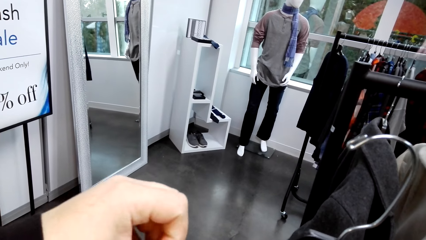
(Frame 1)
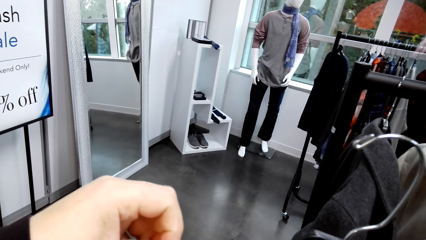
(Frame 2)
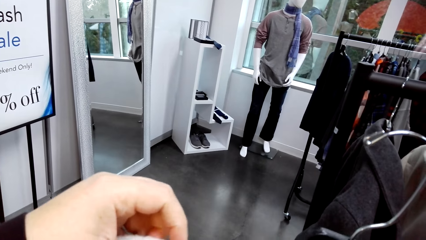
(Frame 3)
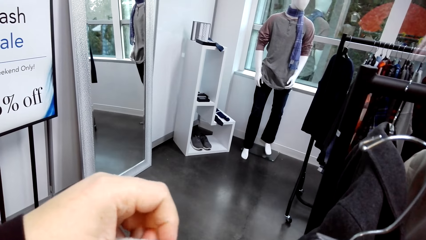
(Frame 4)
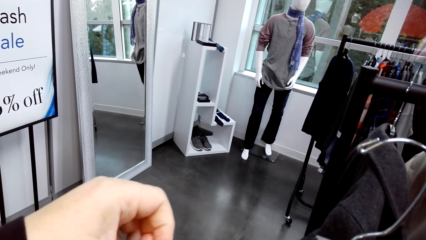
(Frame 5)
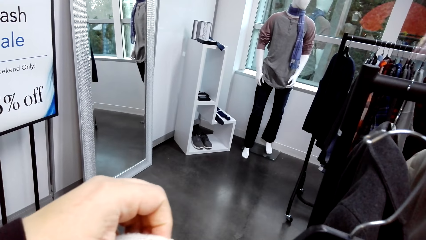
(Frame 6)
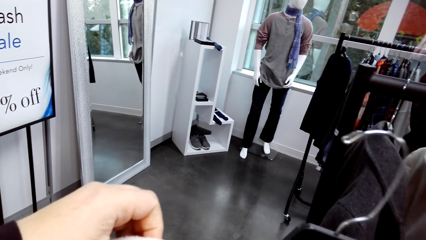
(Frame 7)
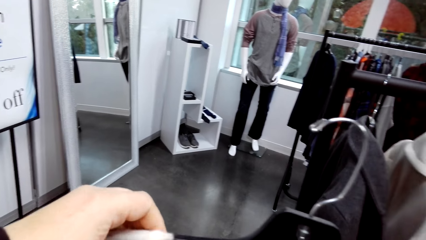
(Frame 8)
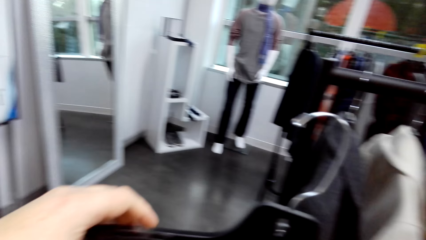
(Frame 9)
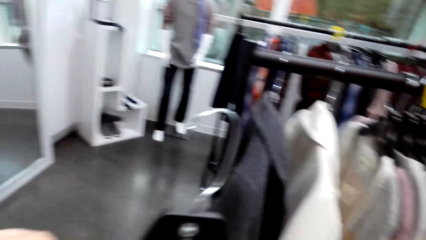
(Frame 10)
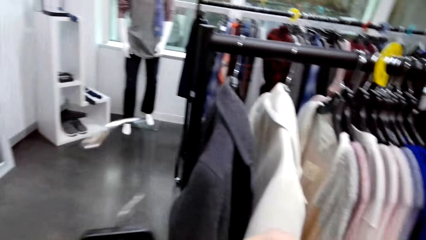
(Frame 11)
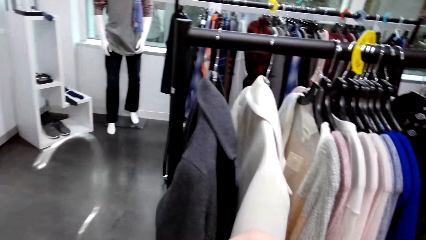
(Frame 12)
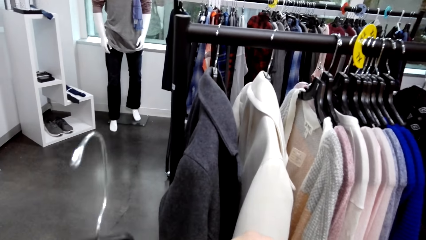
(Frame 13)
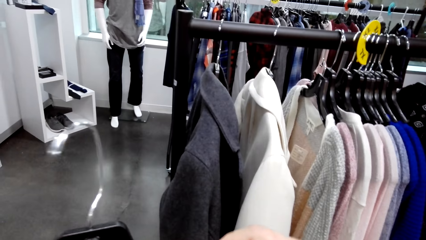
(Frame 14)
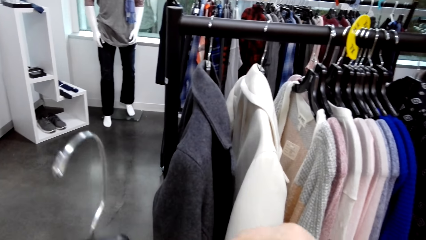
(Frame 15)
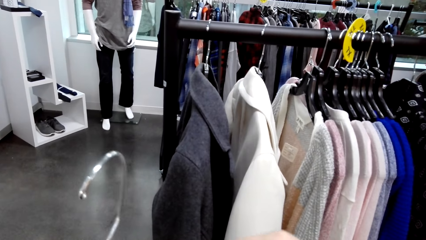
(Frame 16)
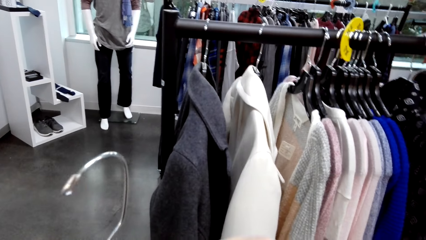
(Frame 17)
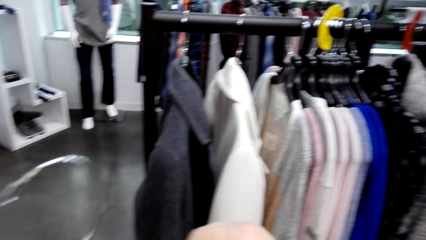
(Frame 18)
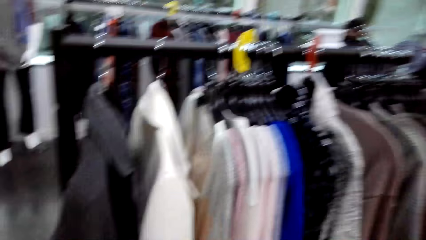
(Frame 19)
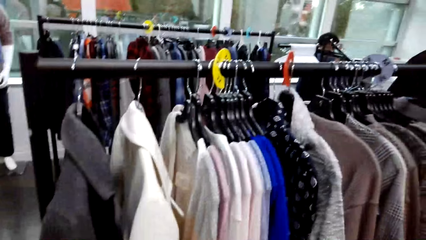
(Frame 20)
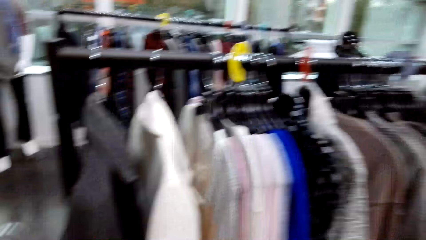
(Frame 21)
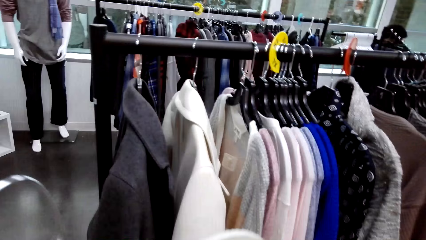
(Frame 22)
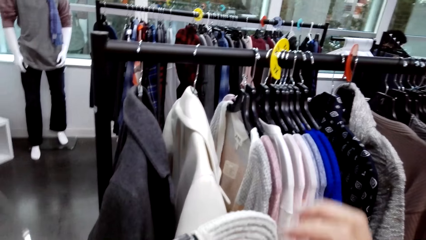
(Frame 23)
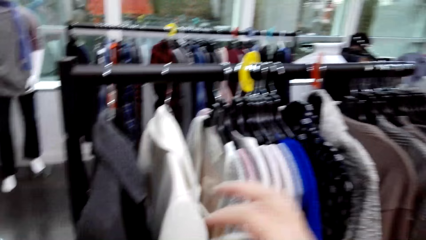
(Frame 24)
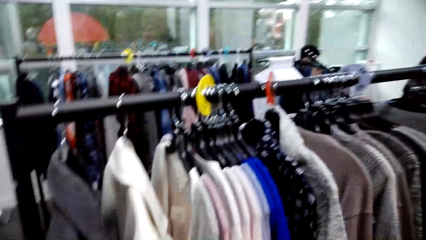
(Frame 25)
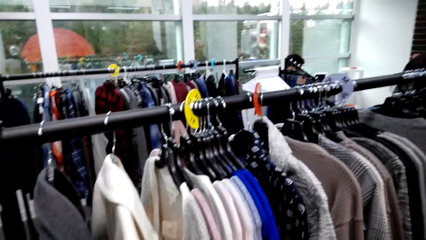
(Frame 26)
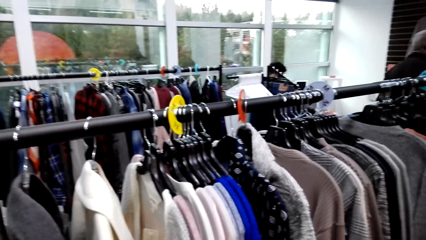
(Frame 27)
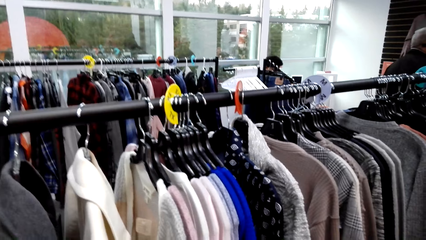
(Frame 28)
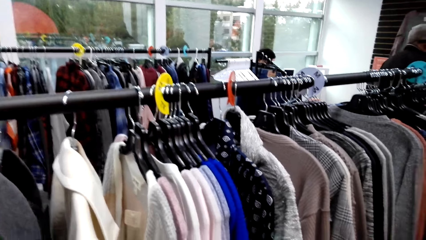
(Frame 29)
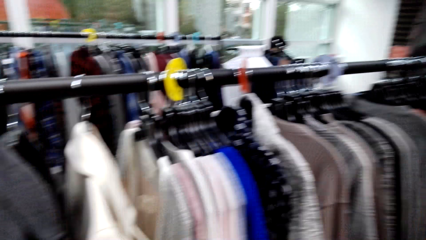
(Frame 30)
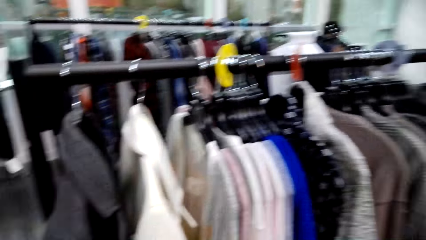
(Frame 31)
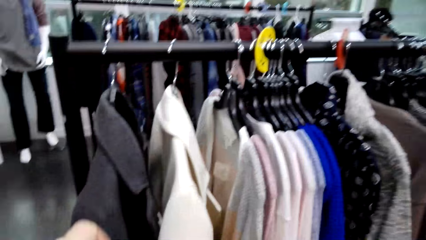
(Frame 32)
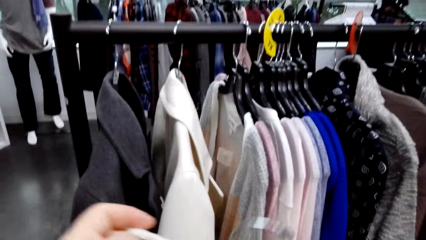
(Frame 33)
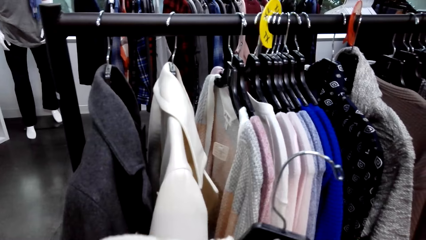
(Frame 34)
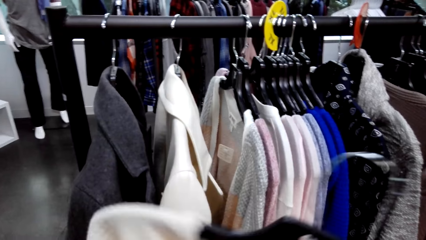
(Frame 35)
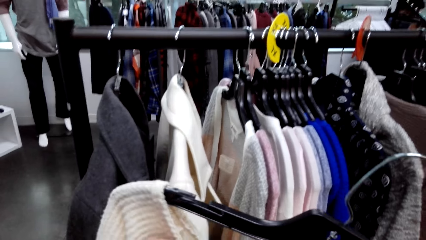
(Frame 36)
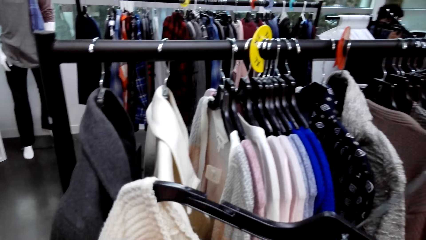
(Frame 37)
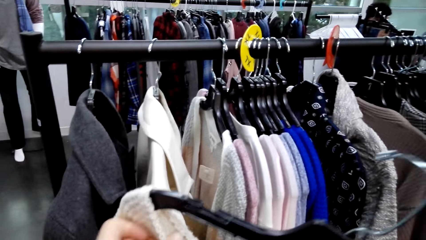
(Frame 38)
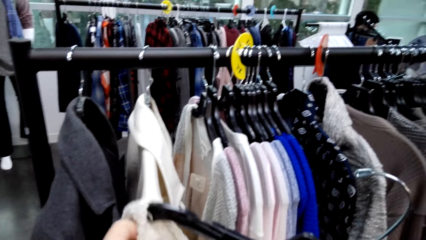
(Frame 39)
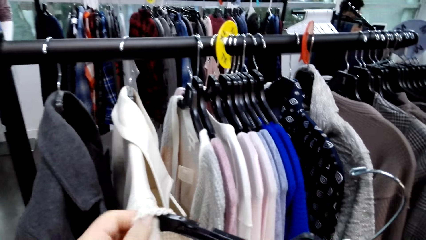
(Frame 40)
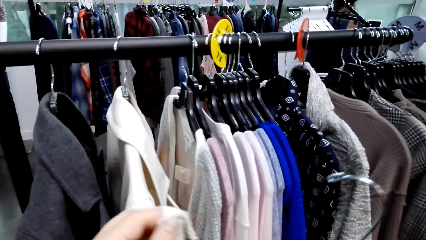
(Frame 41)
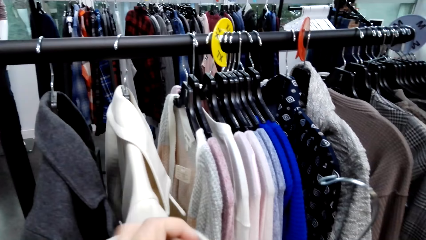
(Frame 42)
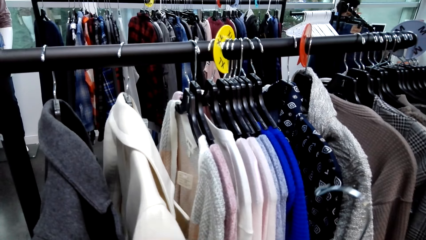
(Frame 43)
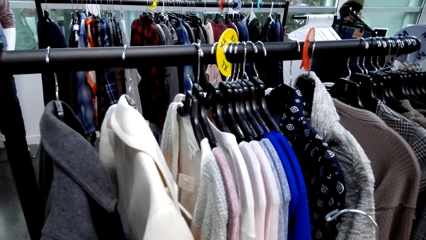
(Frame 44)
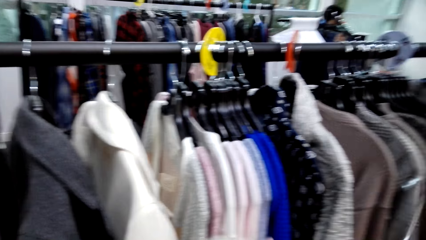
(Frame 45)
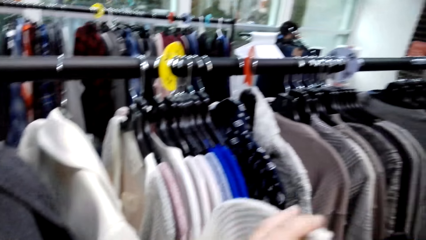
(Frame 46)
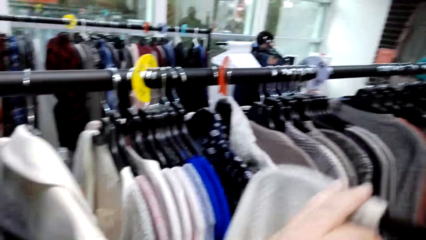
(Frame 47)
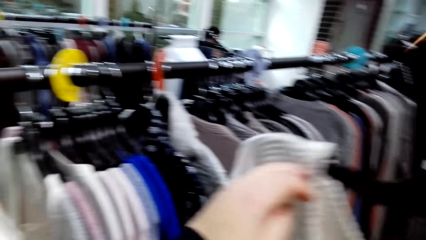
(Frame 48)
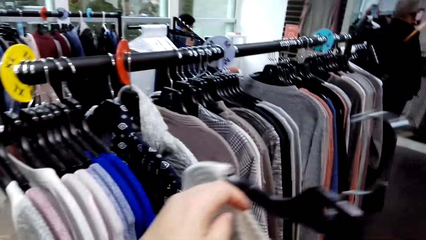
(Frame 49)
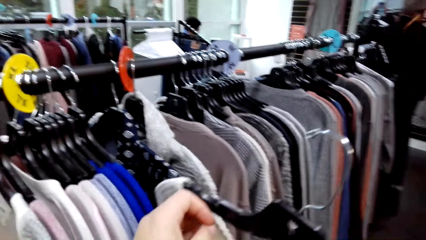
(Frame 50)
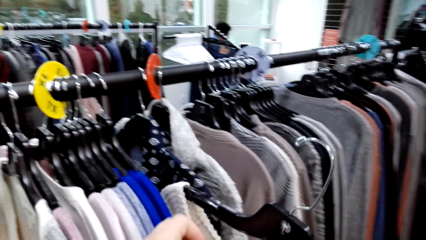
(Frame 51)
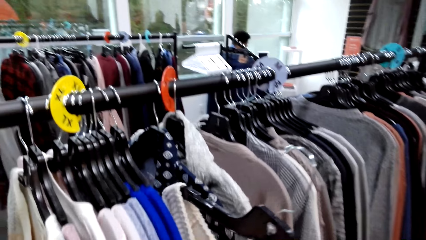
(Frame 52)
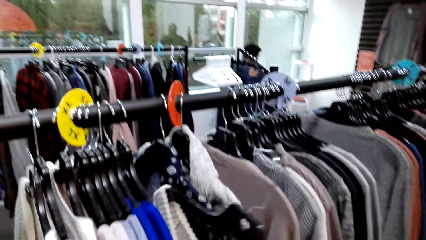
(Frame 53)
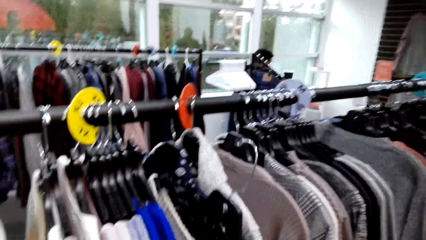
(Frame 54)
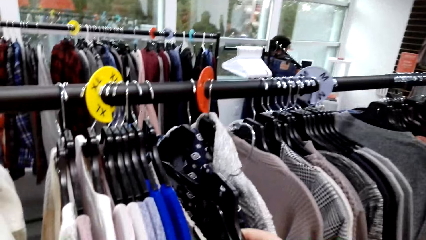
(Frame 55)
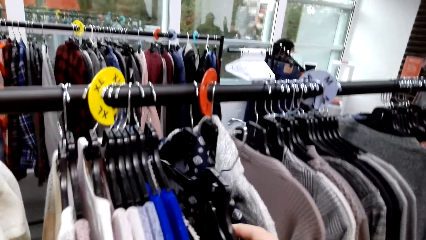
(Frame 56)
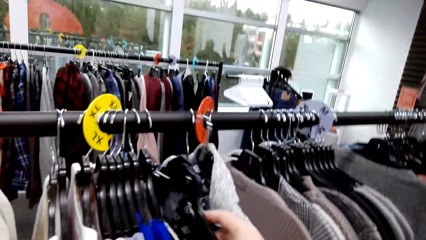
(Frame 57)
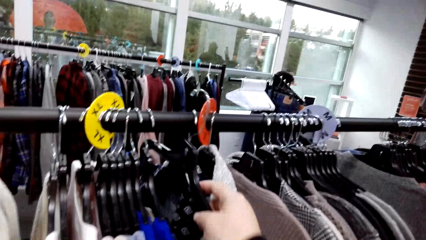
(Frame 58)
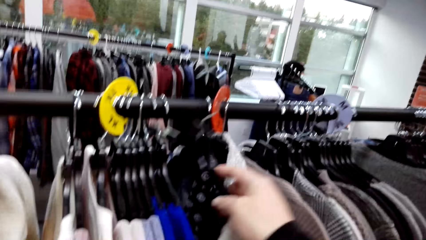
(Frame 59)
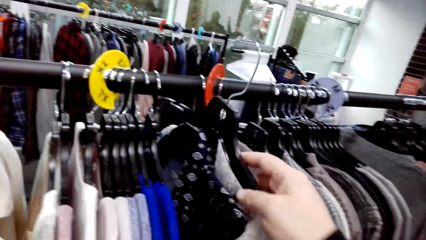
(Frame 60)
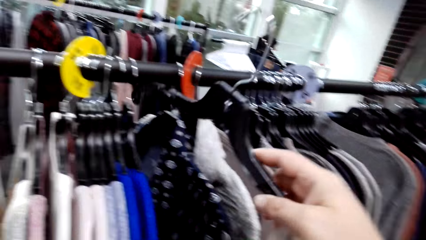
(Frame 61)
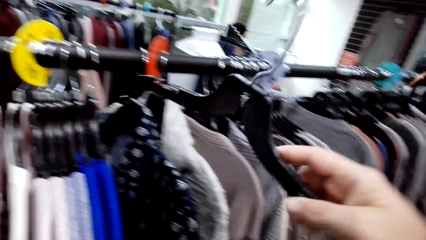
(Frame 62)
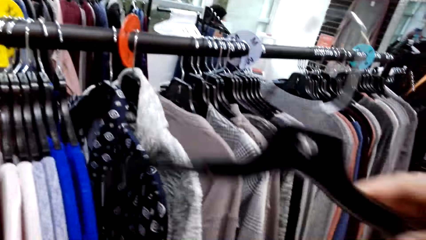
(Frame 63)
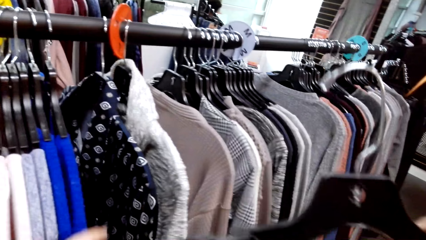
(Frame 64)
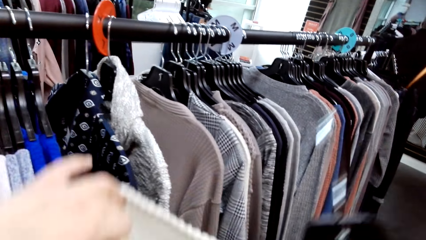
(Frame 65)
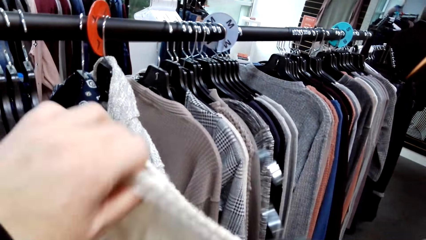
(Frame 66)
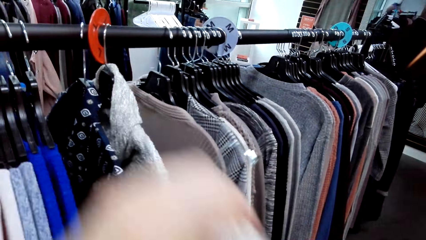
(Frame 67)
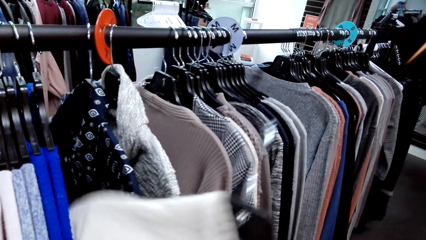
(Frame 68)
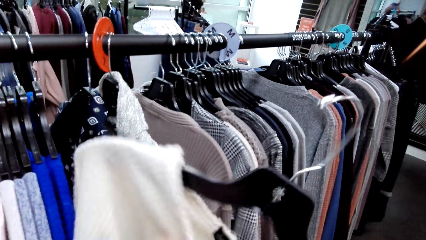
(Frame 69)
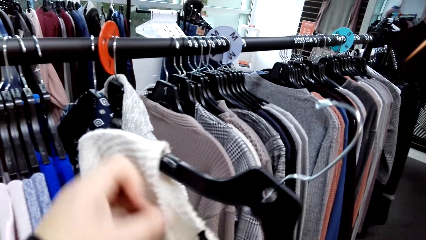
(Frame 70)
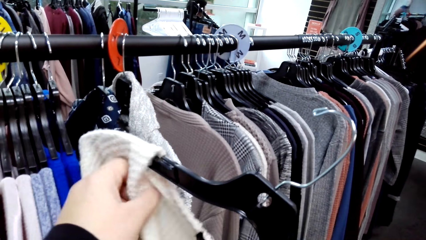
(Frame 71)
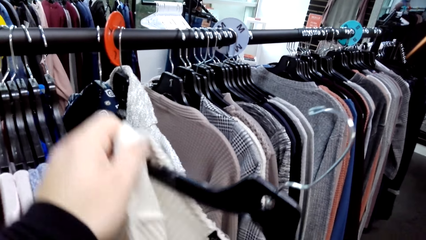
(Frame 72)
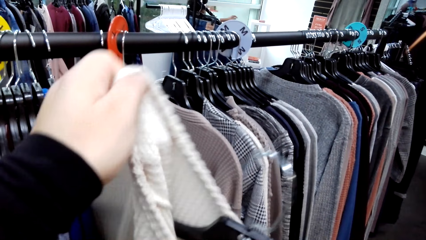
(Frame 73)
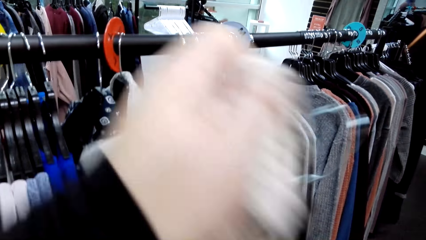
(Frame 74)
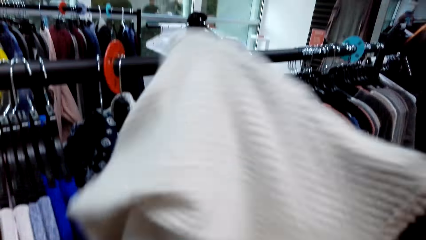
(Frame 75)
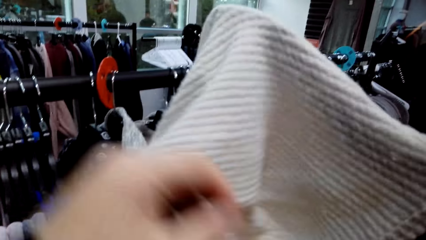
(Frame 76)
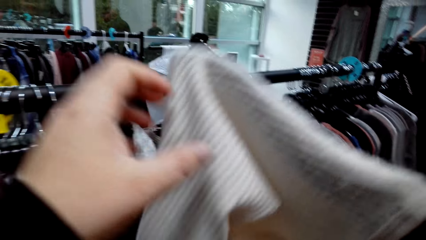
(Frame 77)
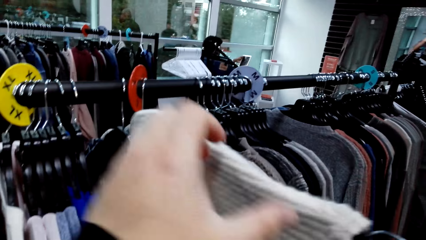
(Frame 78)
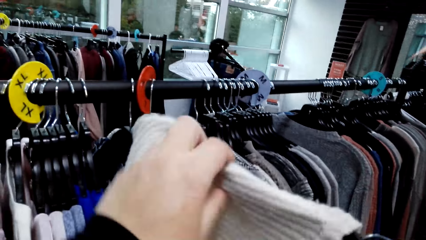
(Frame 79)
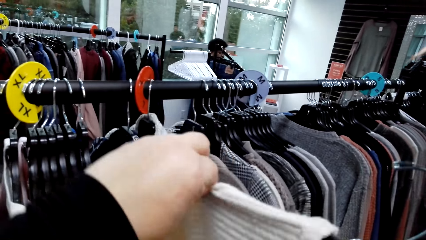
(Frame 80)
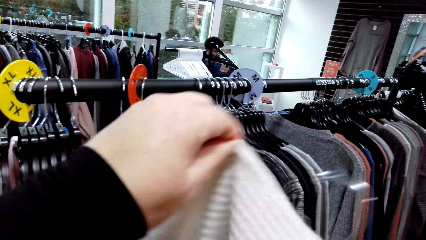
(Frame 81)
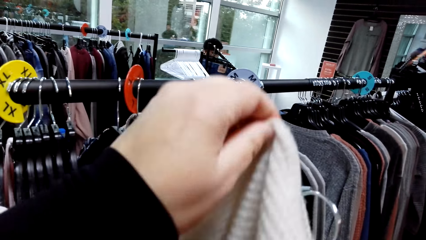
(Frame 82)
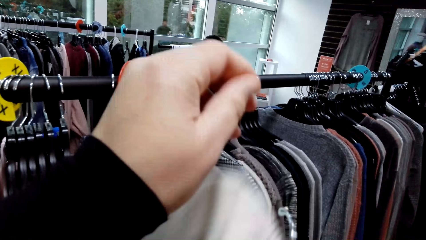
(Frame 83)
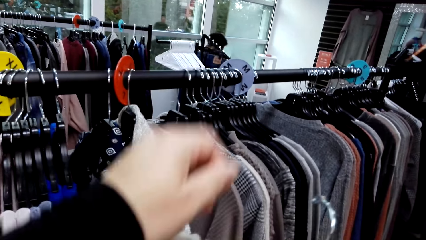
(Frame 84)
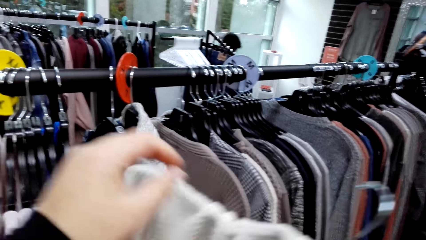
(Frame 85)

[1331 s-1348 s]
A man walks around in the clothing store. The camera wearer holds a cloth in the clothing store with both hands. They put the sweater back on the pole. They hold a hanger with the right hand in the clothing store. They put the cloth on the hanger in the clothing store.
